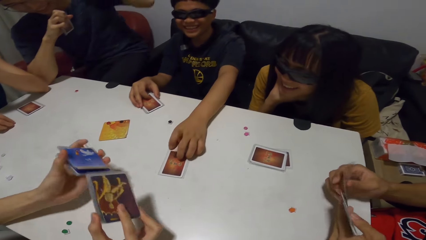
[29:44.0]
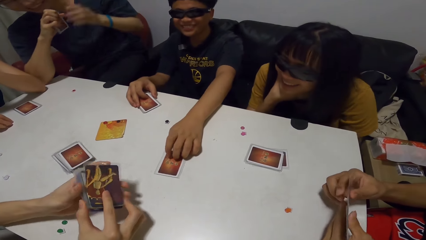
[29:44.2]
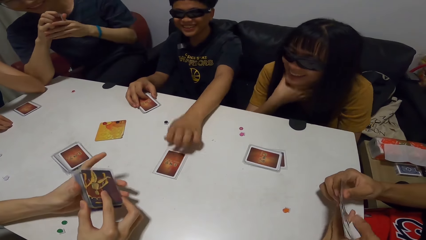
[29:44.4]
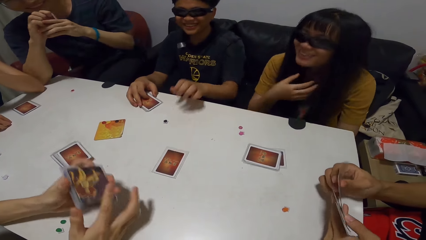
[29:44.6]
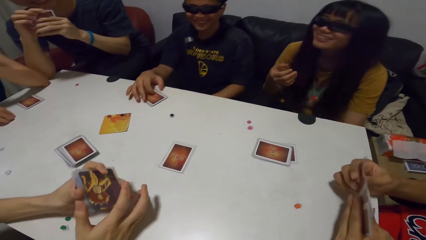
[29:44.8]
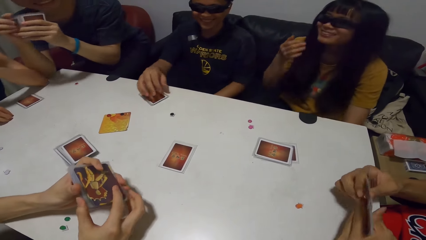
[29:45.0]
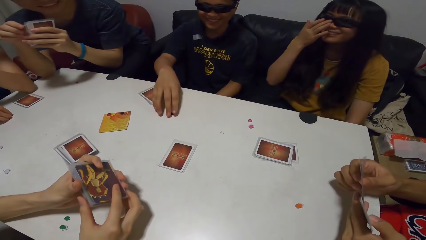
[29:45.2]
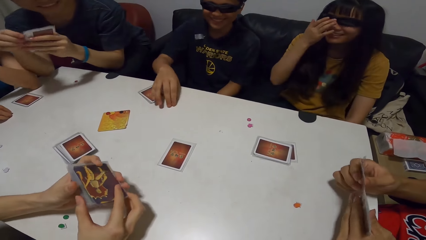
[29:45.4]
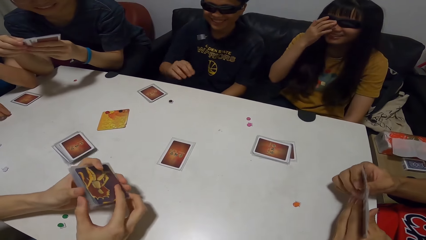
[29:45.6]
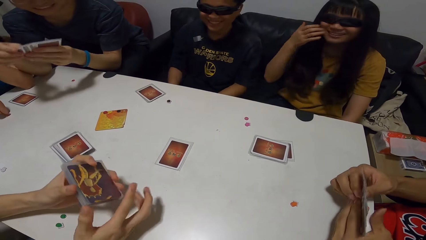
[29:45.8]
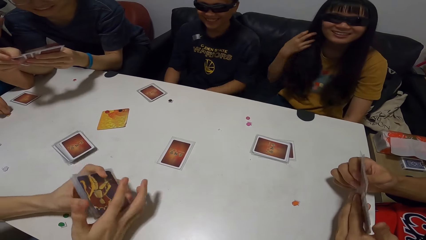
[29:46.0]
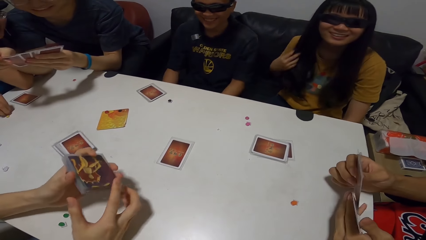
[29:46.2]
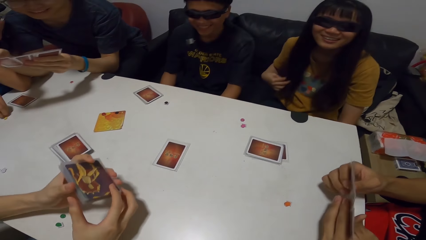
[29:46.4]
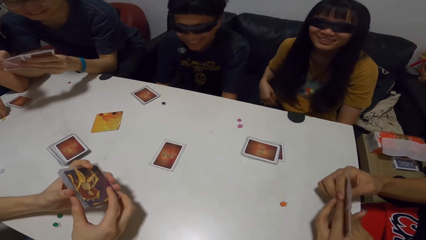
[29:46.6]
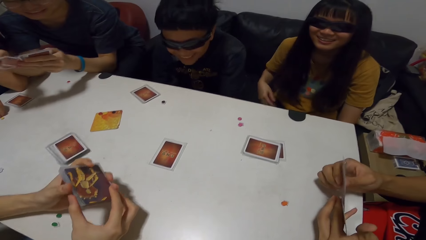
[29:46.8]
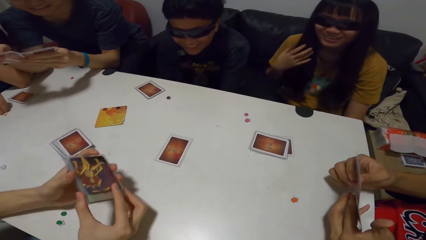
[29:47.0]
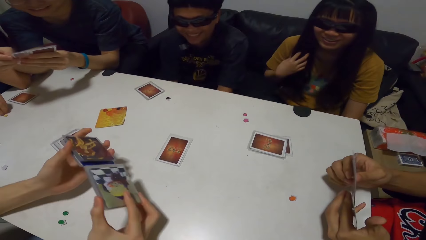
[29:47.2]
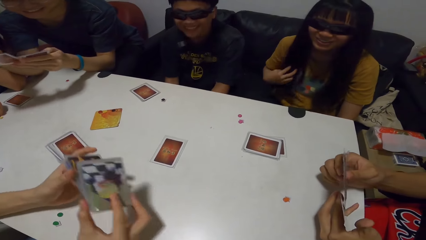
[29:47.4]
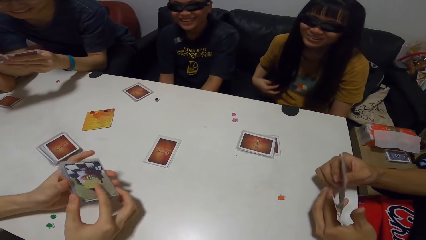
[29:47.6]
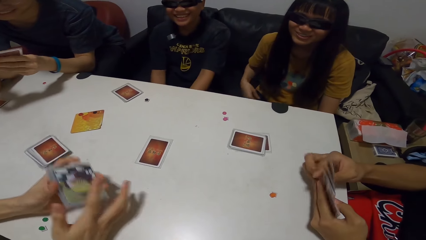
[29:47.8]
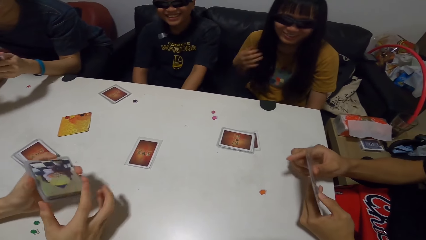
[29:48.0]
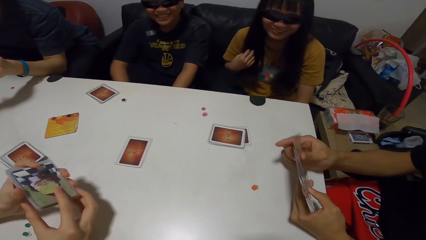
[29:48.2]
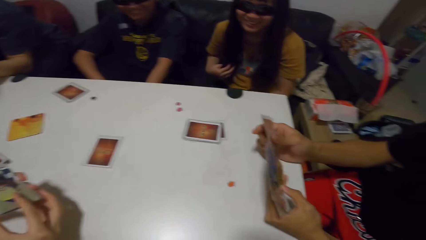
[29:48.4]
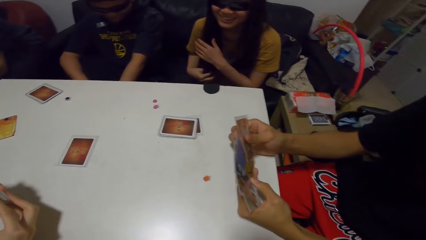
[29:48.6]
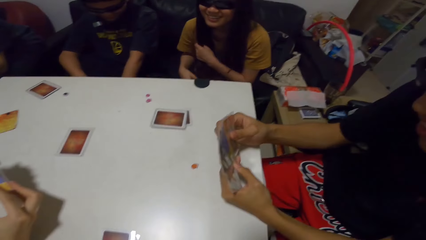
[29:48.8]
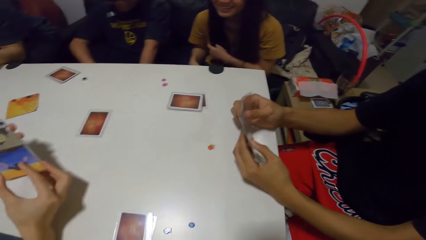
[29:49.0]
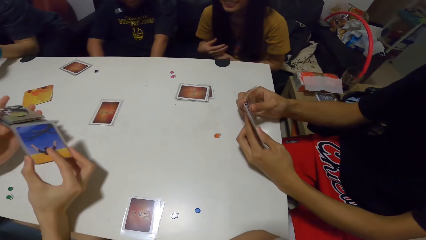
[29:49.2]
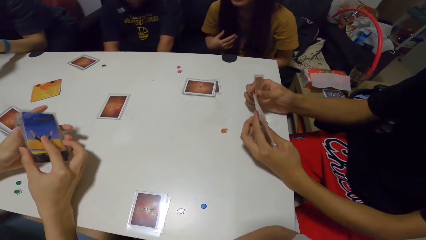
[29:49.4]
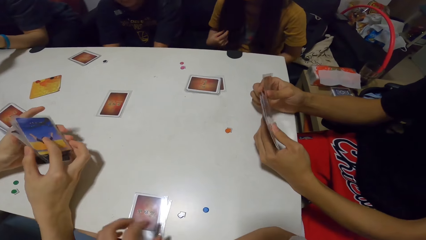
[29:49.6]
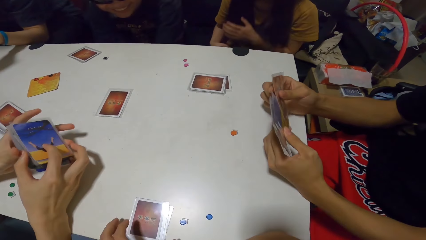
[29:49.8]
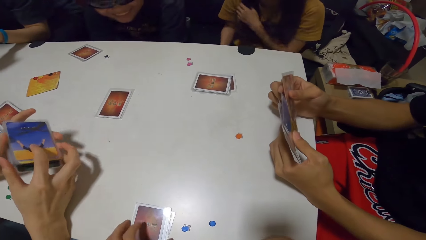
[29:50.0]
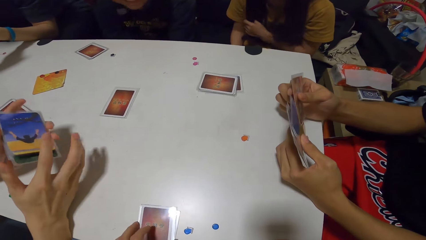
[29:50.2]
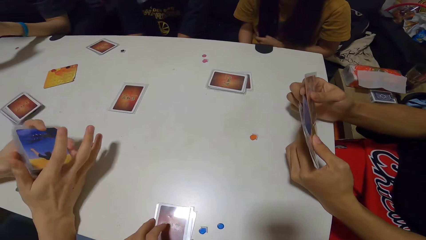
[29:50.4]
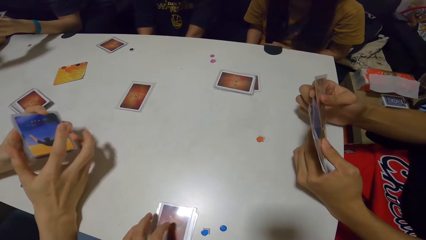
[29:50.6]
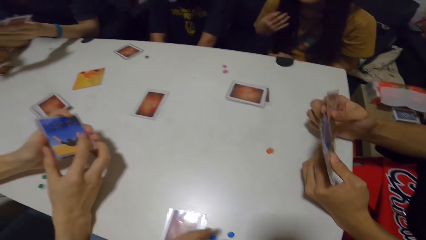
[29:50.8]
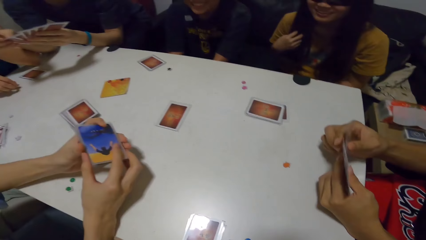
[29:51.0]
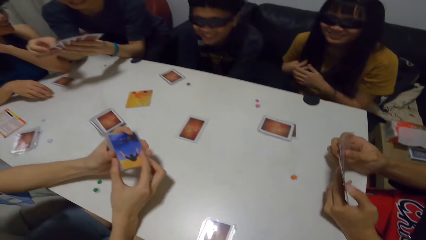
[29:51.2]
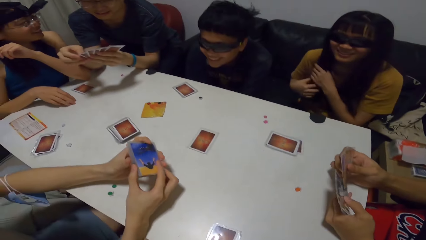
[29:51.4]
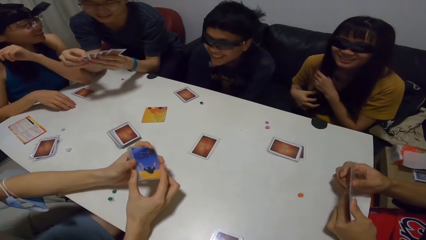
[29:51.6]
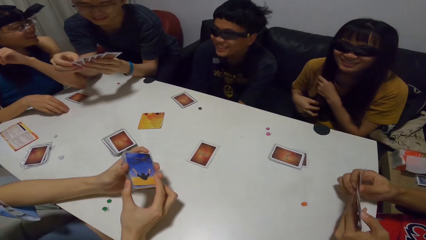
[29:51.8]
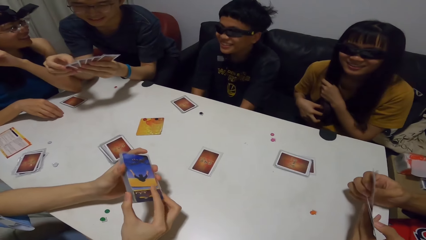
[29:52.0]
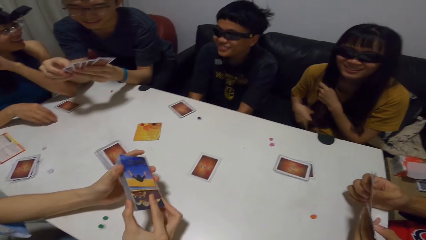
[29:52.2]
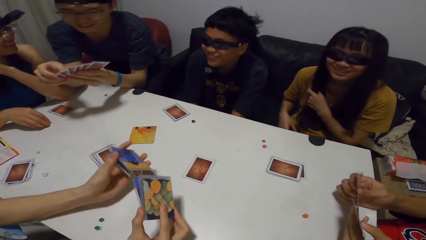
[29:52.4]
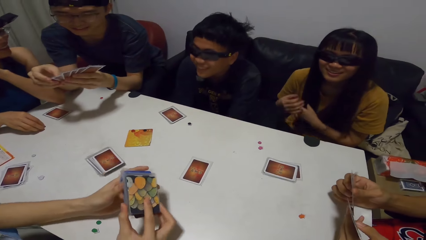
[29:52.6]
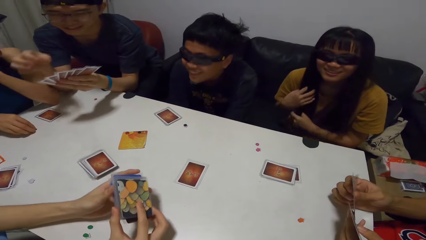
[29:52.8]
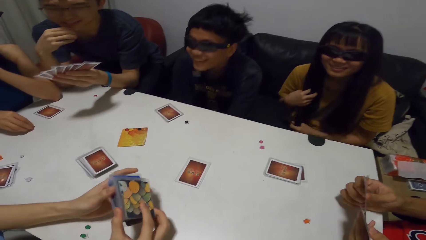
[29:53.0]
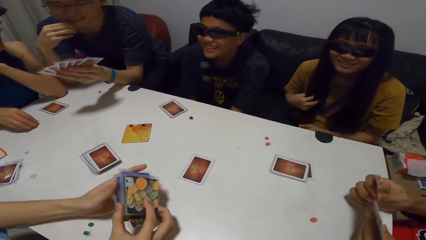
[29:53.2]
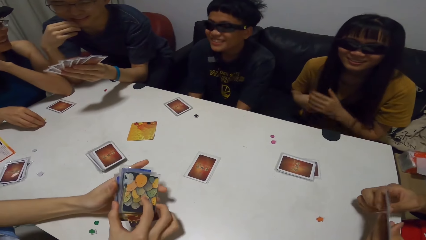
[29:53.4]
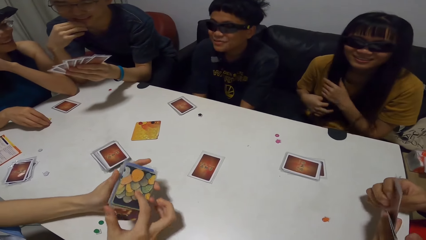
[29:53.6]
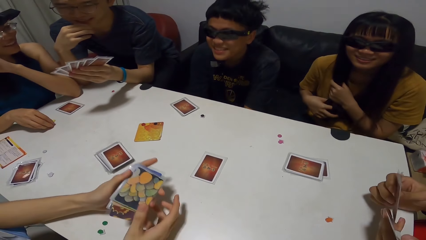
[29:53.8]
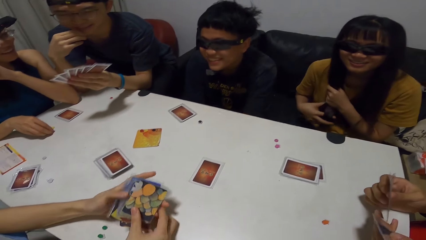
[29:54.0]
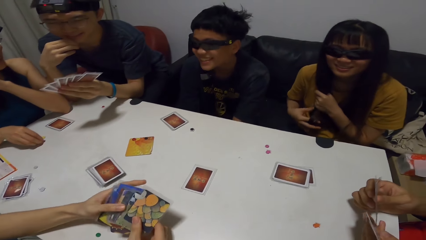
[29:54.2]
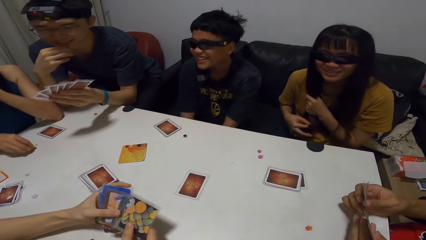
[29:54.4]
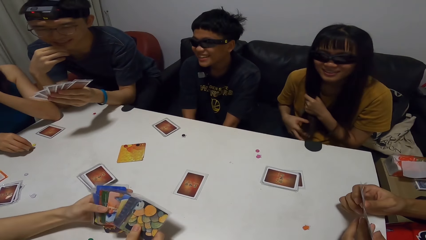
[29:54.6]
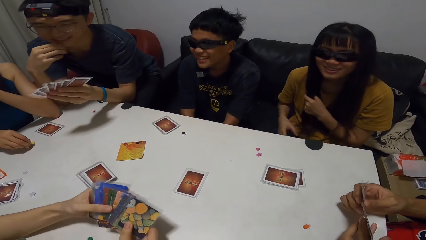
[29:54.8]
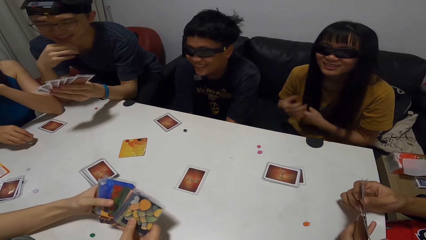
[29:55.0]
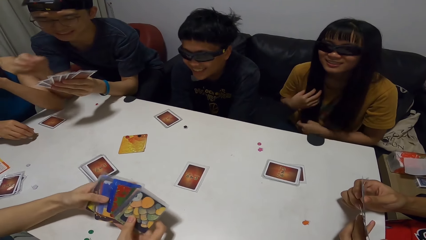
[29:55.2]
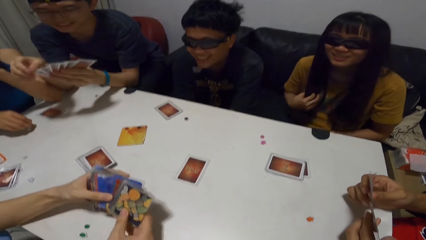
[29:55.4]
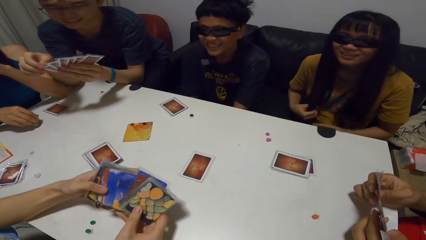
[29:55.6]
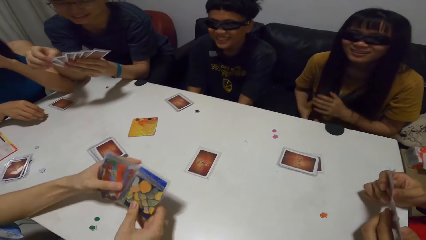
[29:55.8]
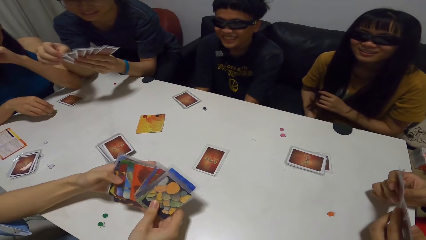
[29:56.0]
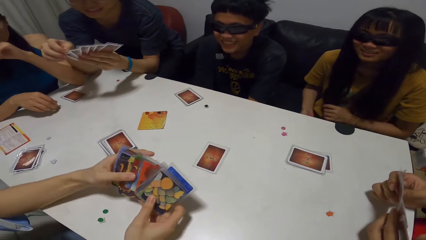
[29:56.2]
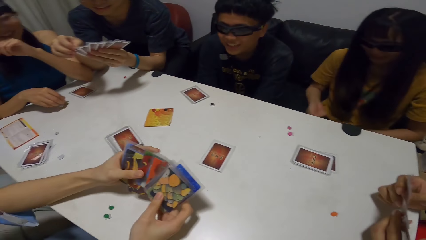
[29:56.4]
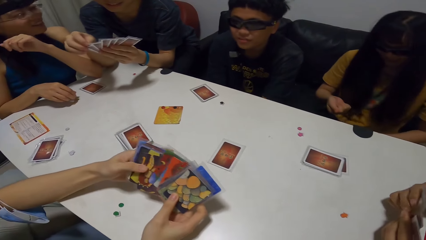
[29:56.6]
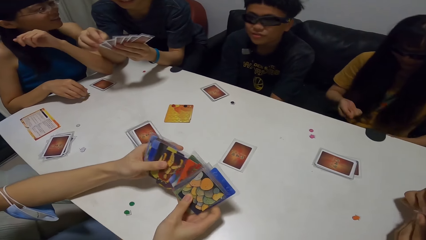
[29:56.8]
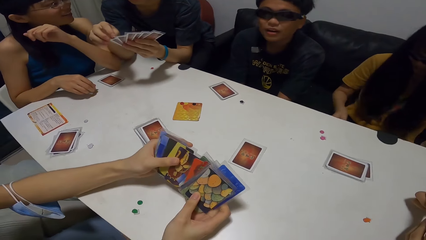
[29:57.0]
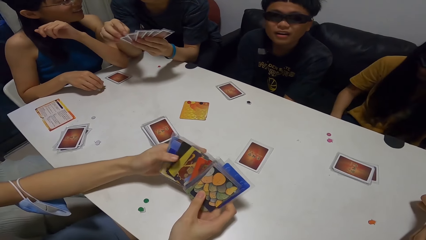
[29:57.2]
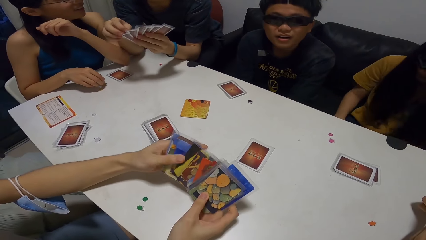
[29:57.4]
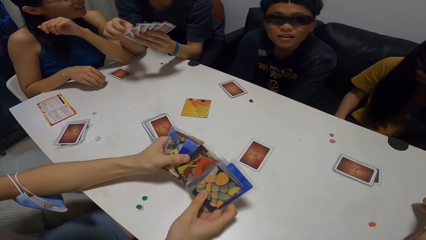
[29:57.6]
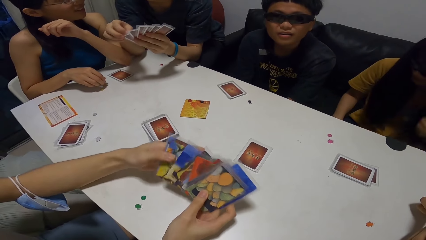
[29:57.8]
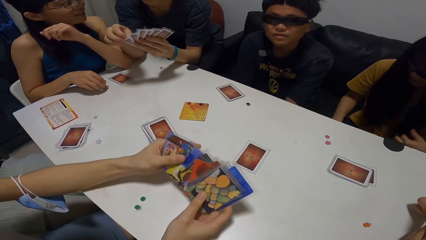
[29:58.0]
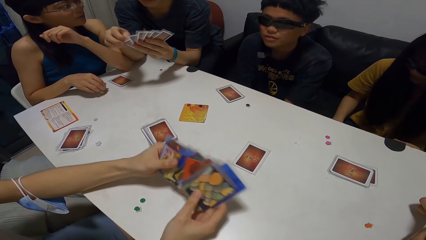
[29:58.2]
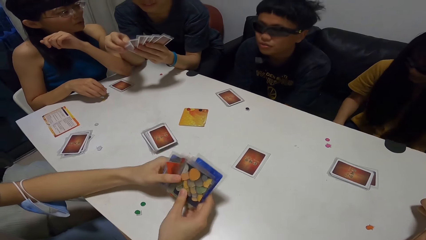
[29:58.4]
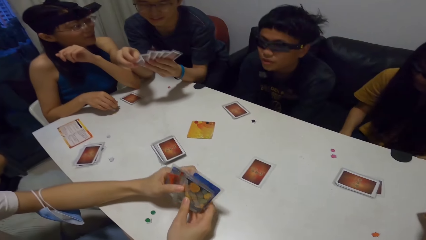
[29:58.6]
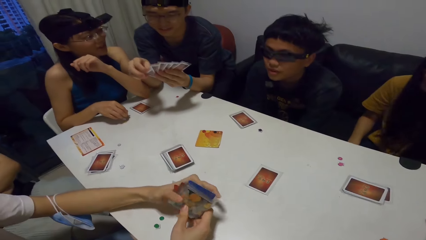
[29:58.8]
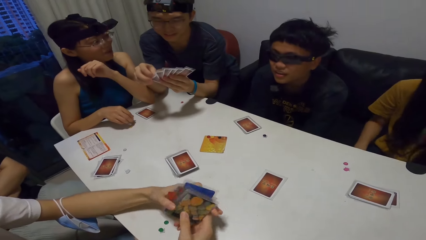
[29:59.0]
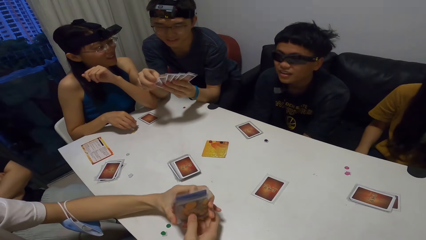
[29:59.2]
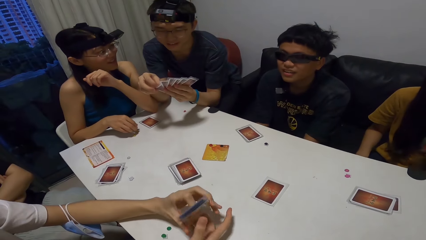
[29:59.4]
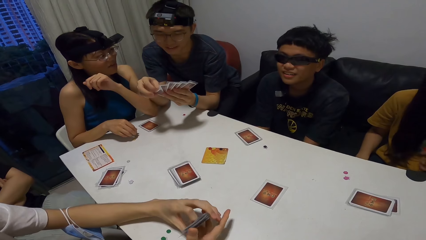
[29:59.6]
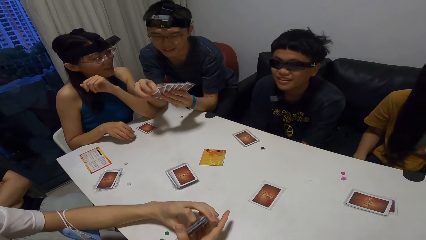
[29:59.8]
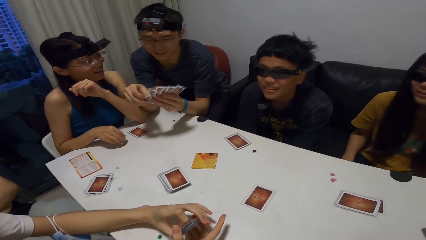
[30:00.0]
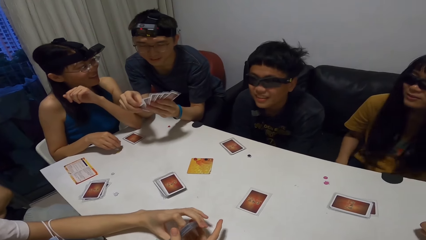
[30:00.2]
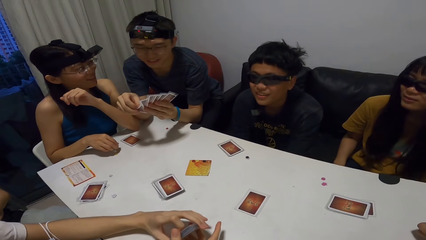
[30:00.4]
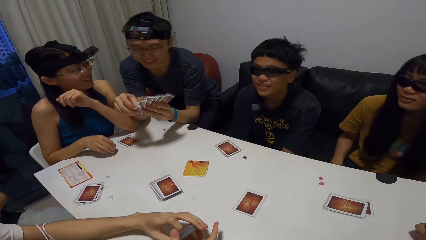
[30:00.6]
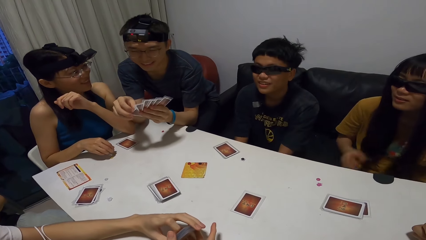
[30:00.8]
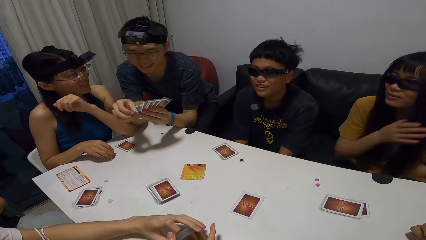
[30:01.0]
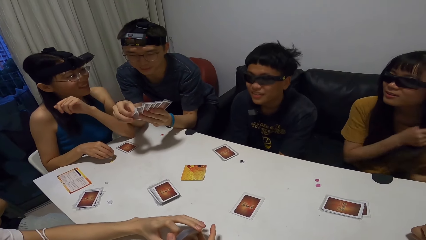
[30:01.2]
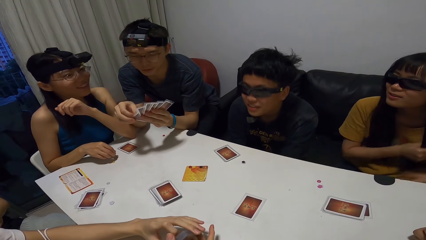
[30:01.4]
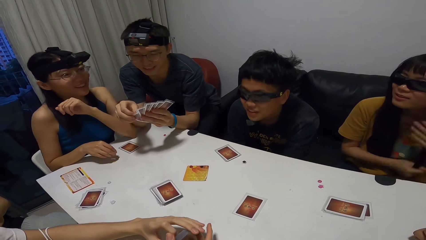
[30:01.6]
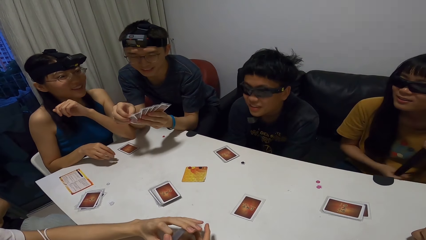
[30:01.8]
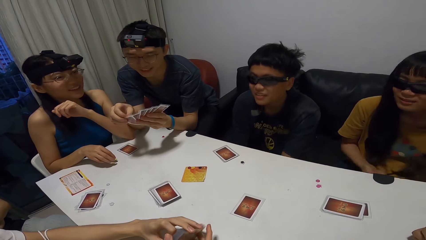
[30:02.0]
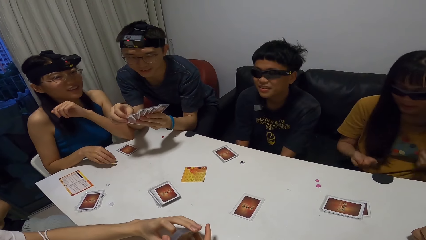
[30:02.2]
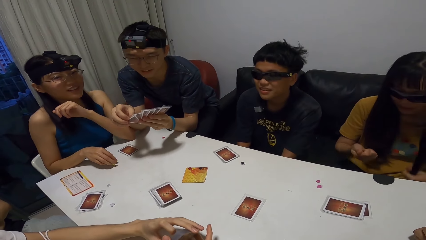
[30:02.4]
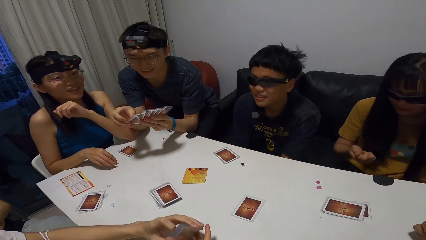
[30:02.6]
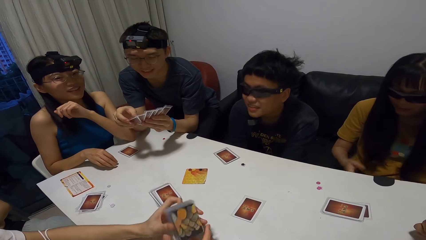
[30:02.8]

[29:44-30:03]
A man shuffles through the cards in his hands. Another man shuffles through the cards in his hands. A third man drops the cards in his right hand on the table and moves a button on the table with his right hand. A woman adjusts the pair of glasses on her face with her right hand and strokes her hair with both hands. A person shuffles cards. The camera wearer moves the cards on the table with her left hand.
